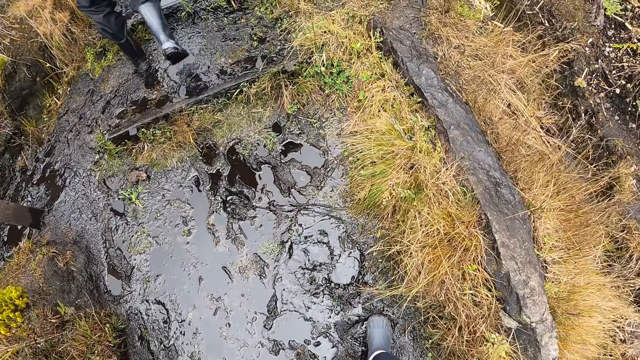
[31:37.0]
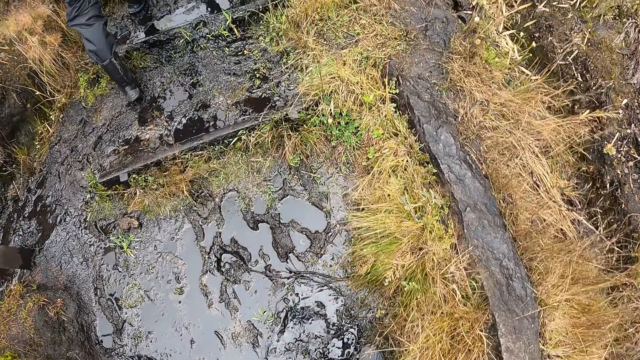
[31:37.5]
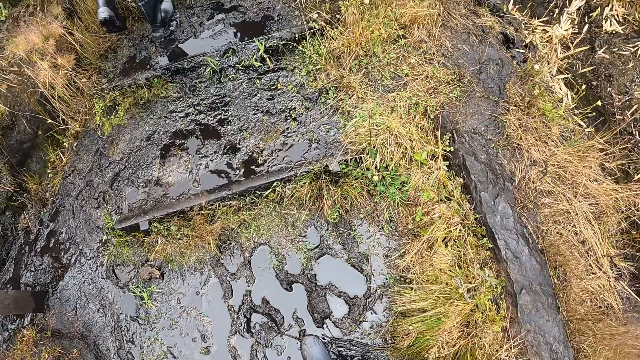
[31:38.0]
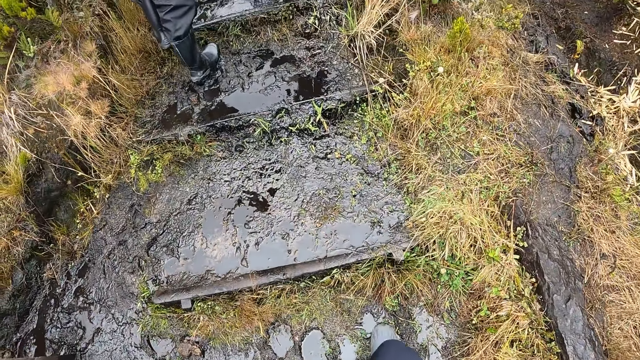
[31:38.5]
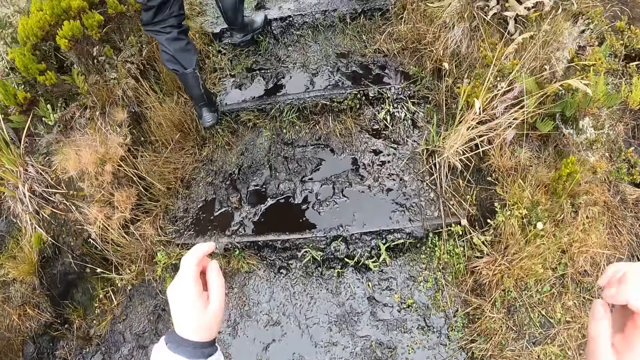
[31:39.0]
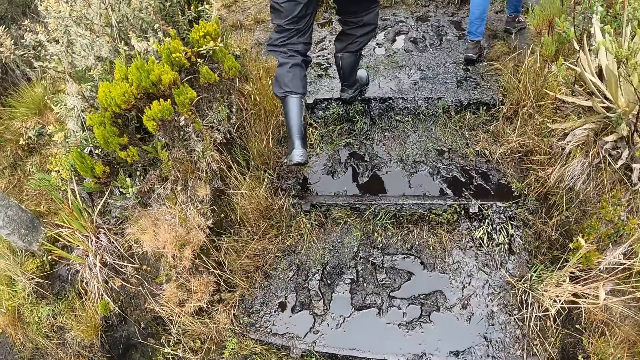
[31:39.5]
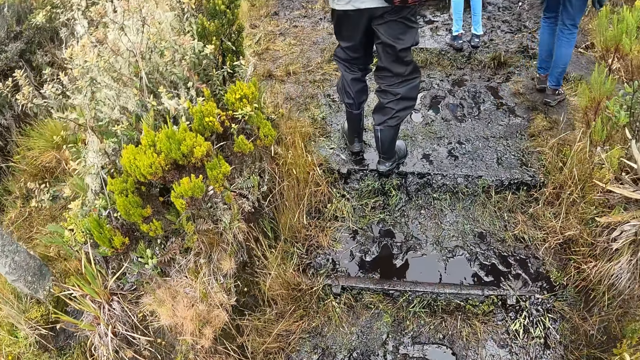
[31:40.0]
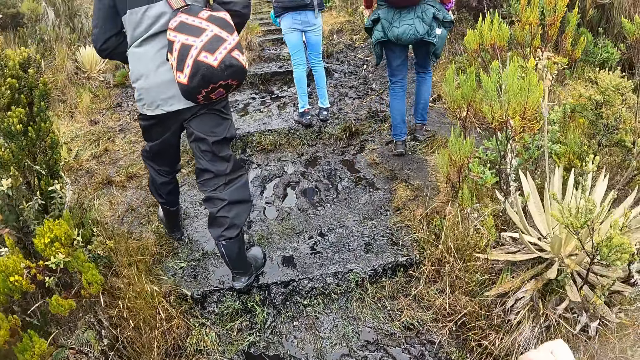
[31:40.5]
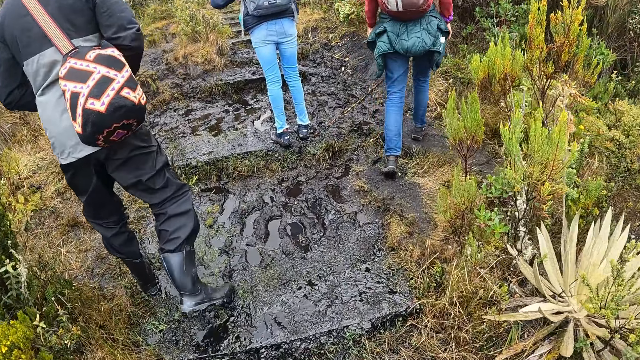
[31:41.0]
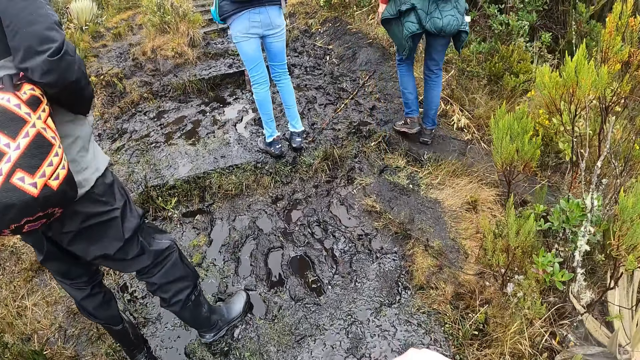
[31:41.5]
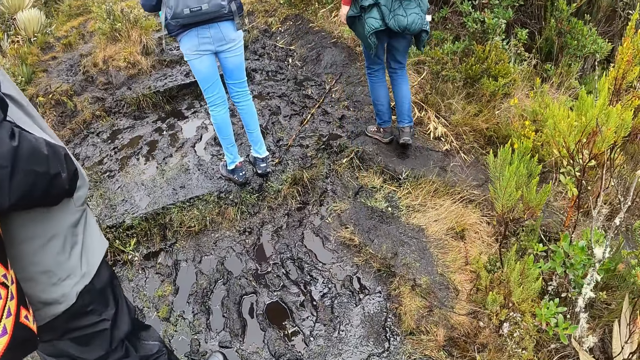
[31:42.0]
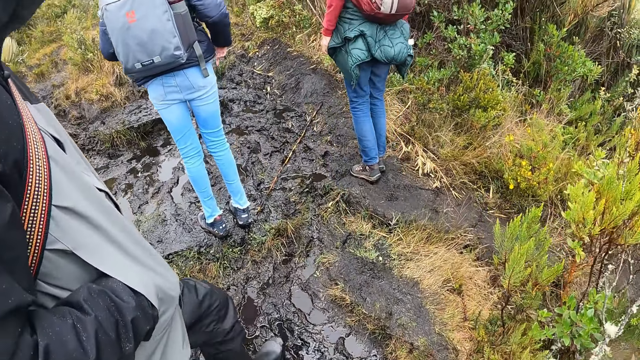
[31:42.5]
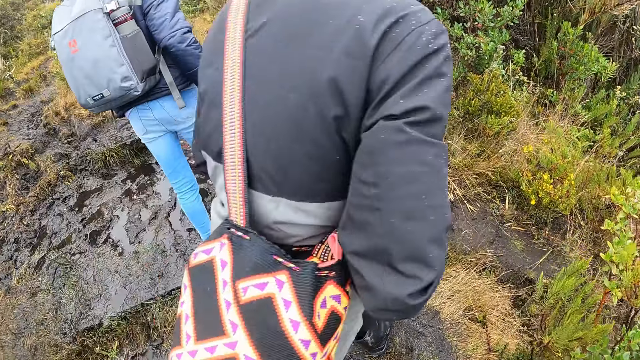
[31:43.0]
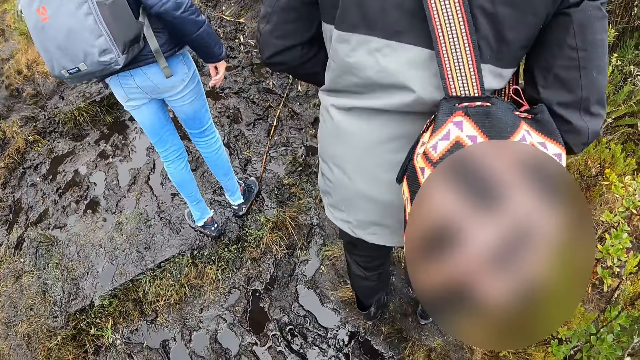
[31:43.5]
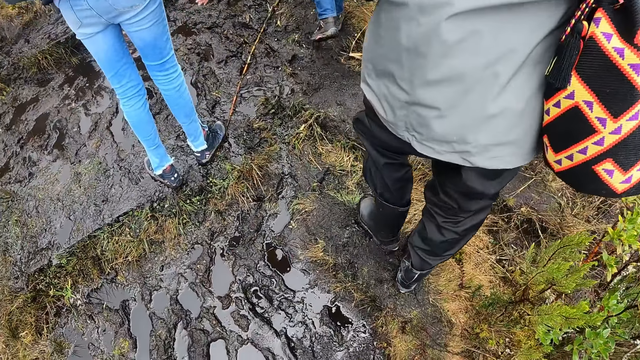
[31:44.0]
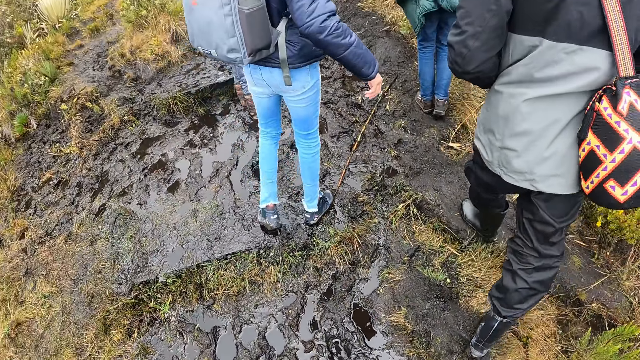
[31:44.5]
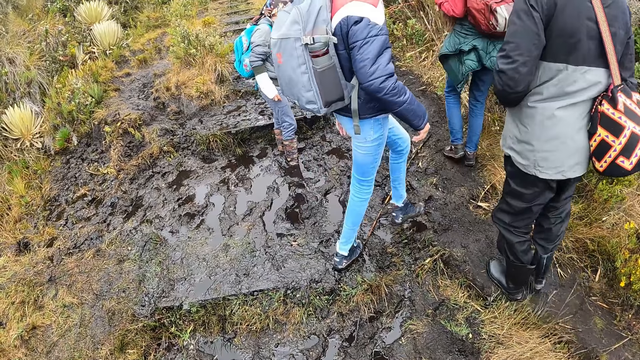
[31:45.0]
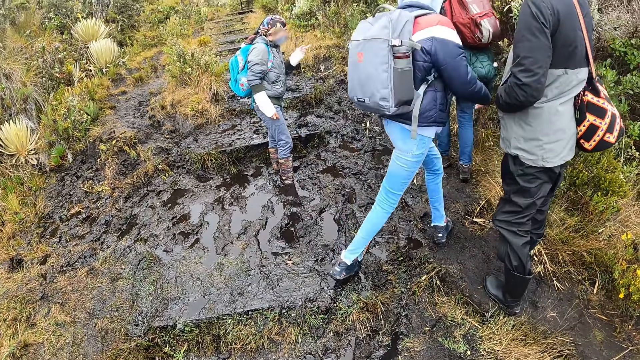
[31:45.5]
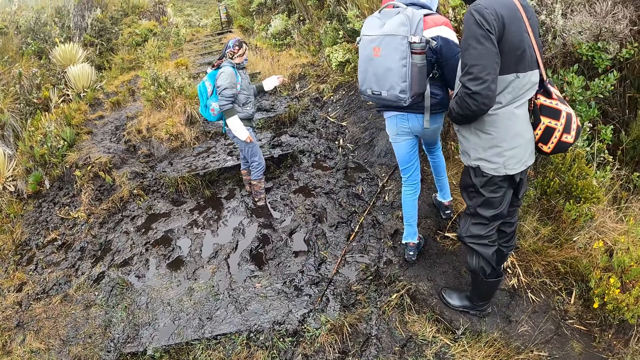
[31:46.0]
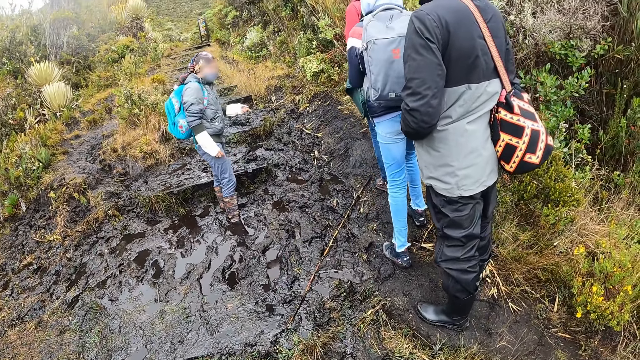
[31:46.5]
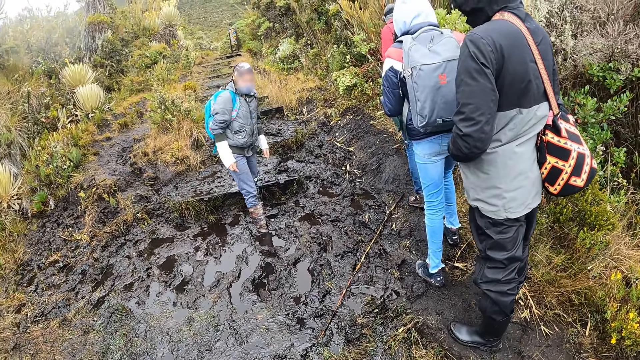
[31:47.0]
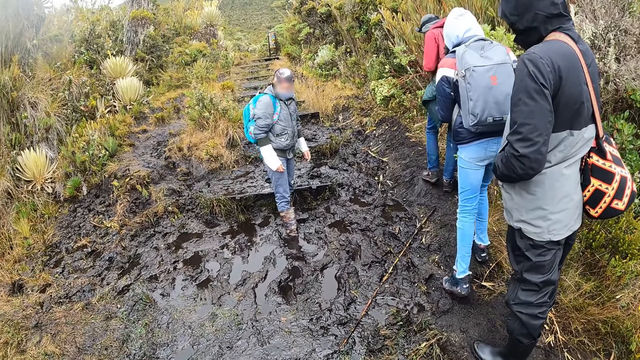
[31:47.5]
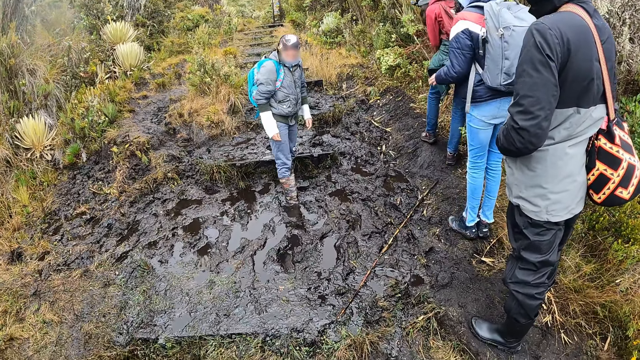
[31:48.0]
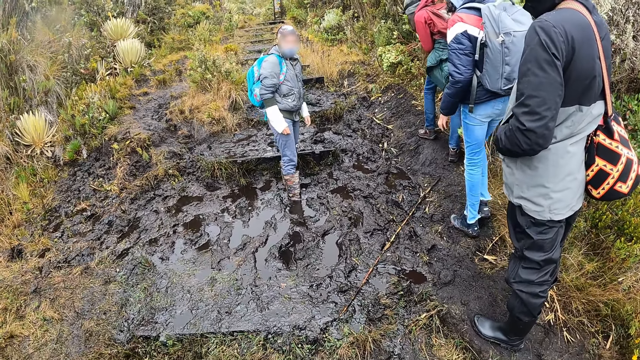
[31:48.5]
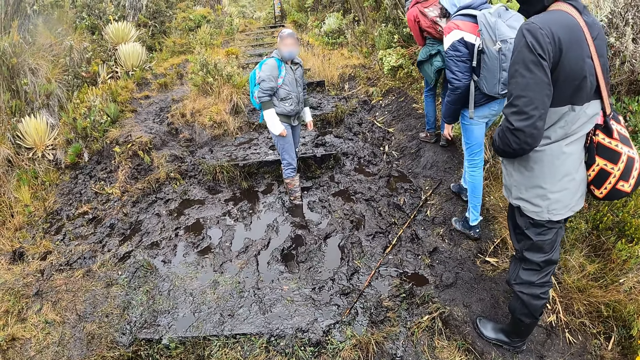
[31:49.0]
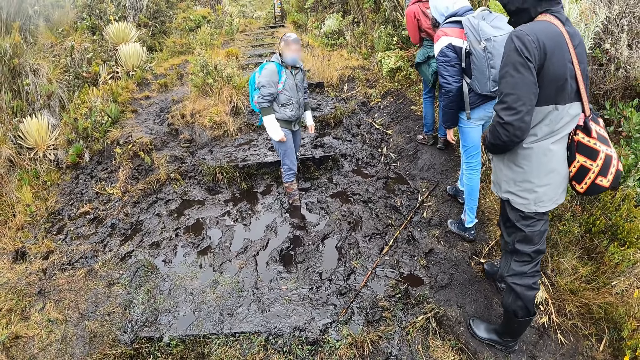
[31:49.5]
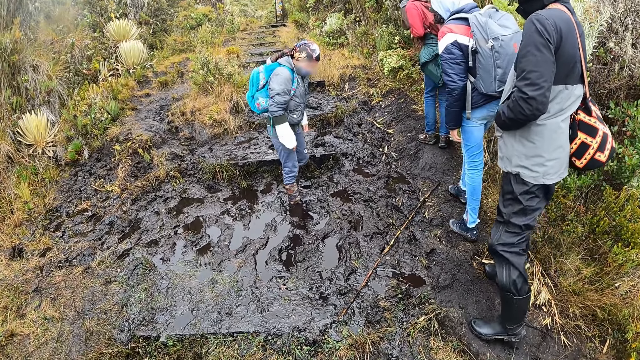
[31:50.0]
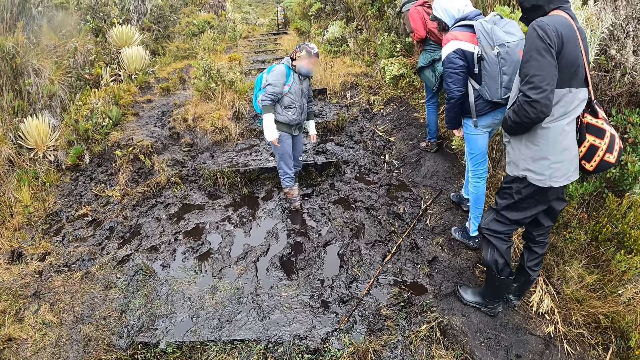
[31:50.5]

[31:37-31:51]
The camera wearer climbs up the stairs. A woman interacts with another woman, a third woman, a man and the camera wearer. The camera wearer stands.

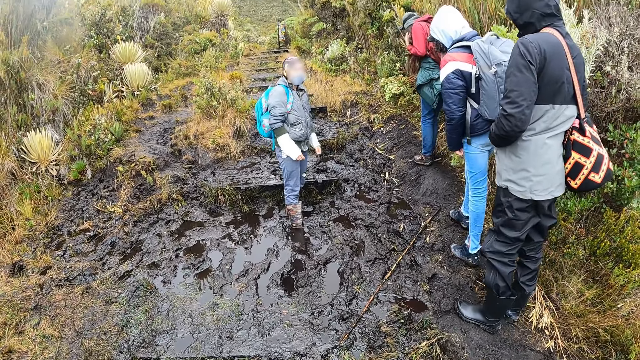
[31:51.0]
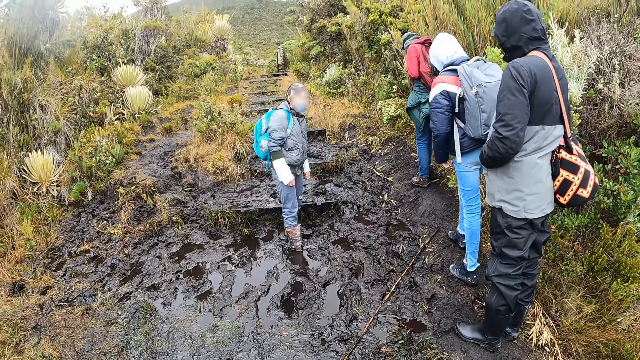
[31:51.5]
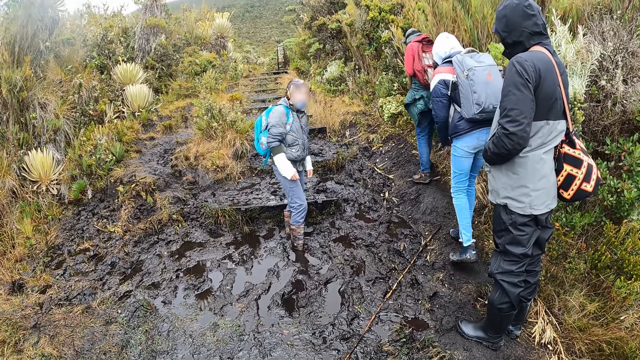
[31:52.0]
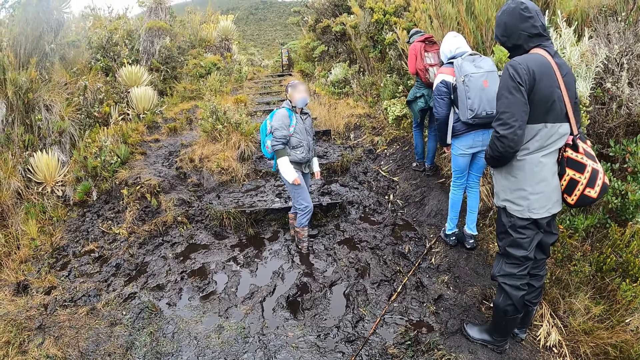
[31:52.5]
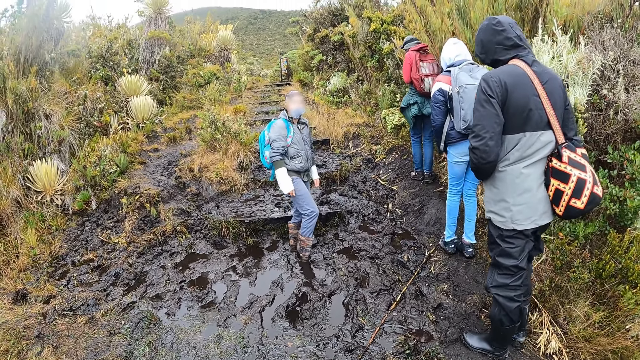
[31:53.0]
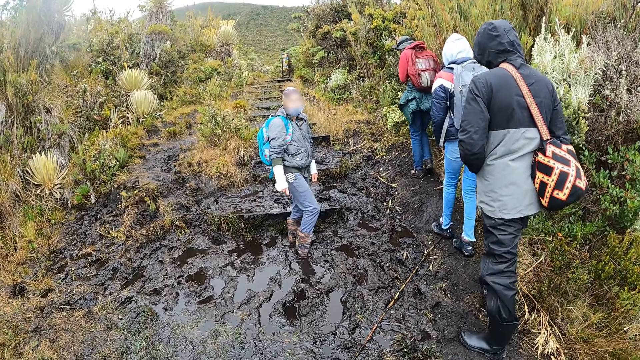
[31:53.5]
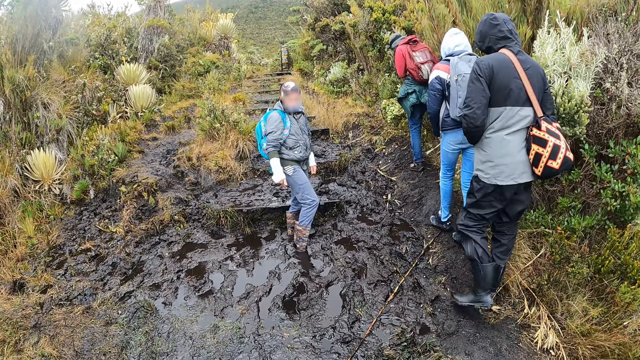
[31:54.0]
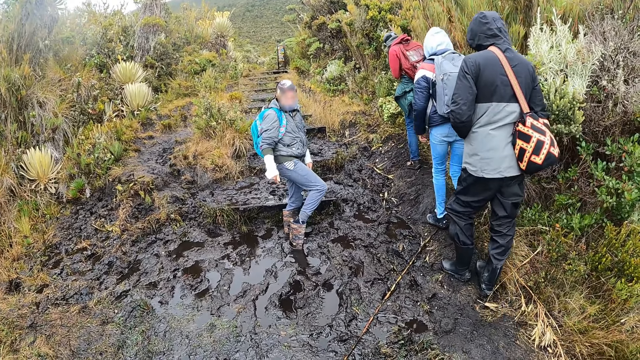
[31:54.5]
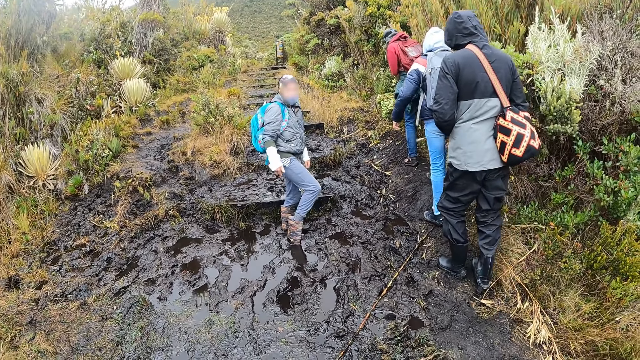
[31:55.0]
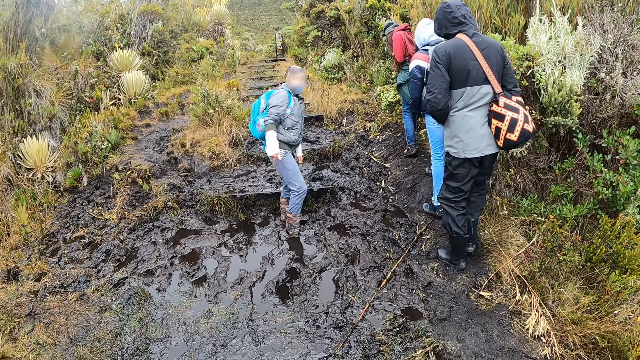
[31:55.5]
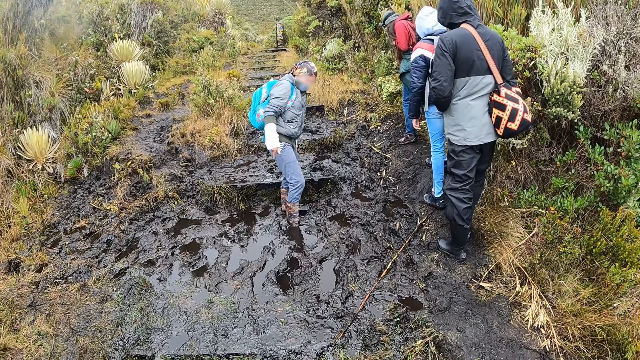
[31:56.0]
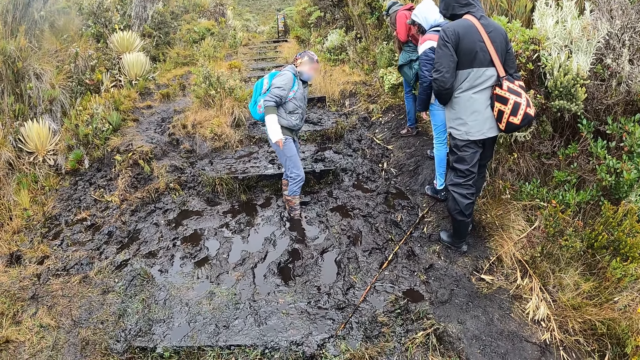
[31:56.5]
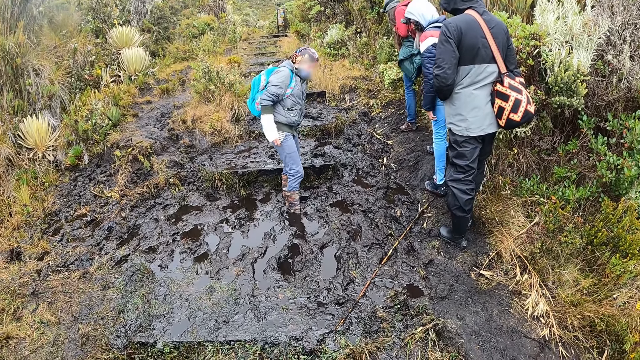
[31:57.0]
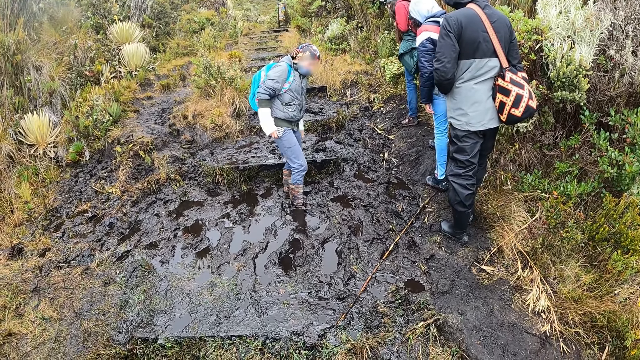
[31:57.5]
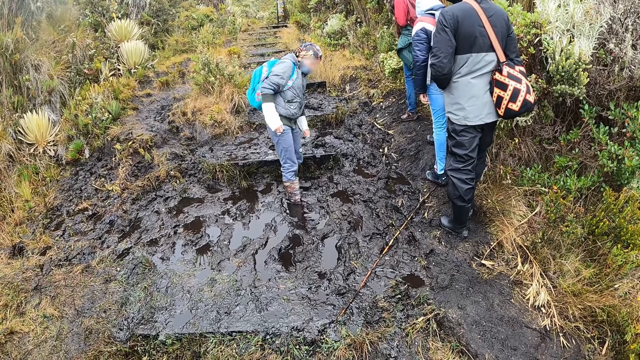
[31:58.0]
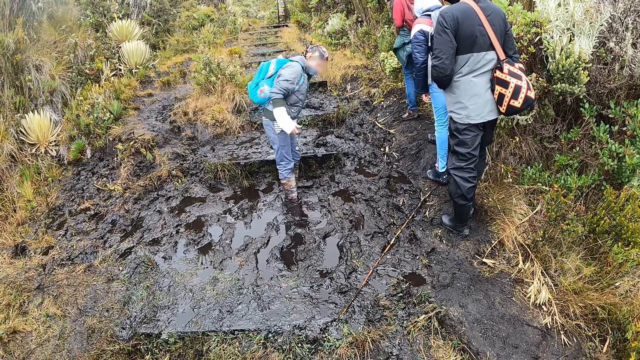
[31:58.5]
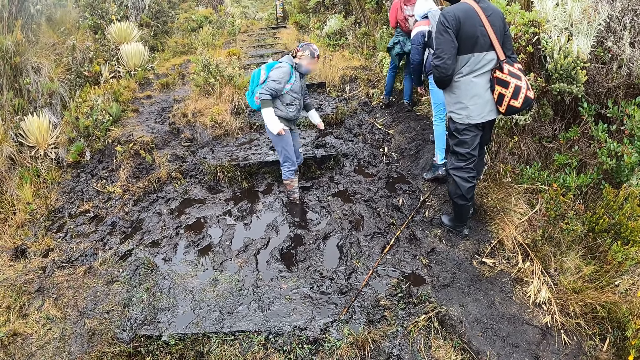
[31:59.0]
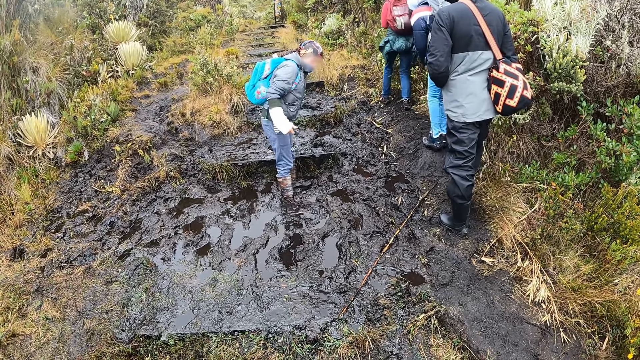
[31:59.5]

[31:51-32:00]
A woman steps her right leg on the muddy ground.
